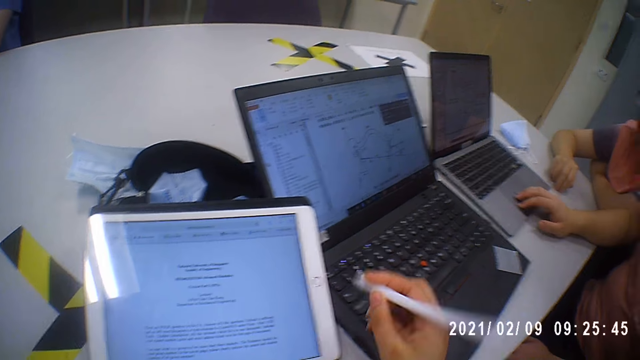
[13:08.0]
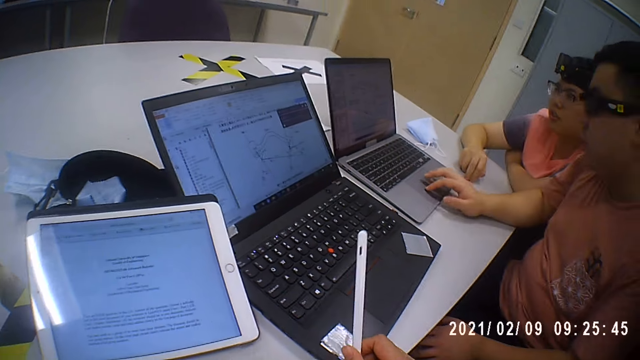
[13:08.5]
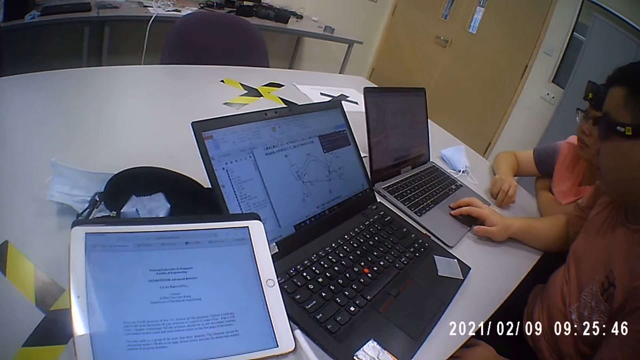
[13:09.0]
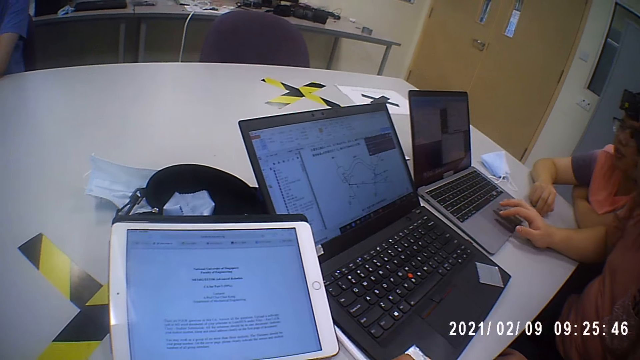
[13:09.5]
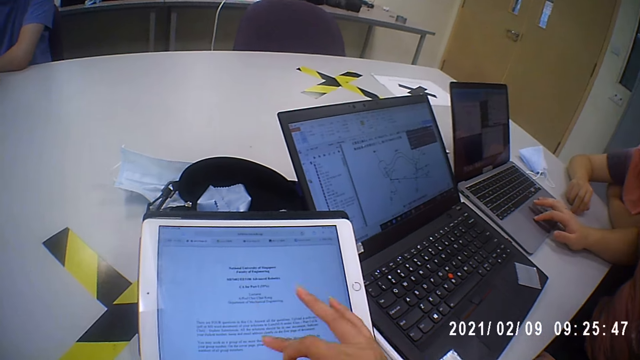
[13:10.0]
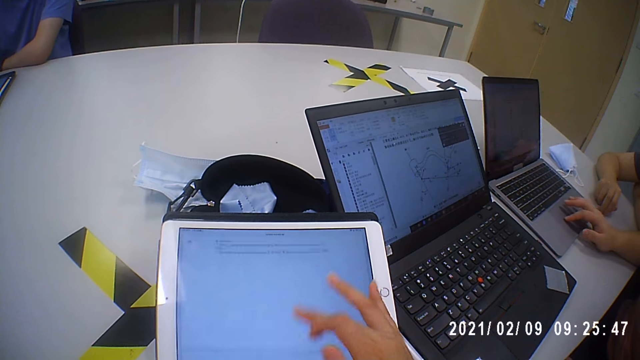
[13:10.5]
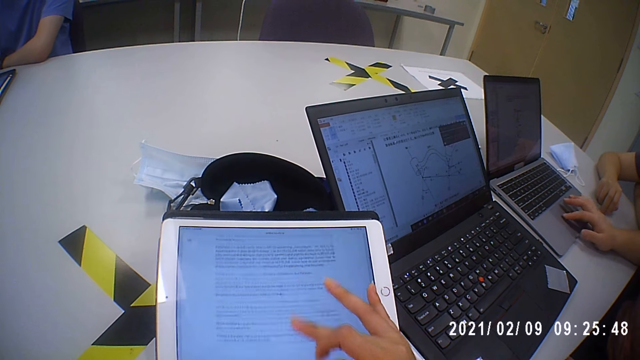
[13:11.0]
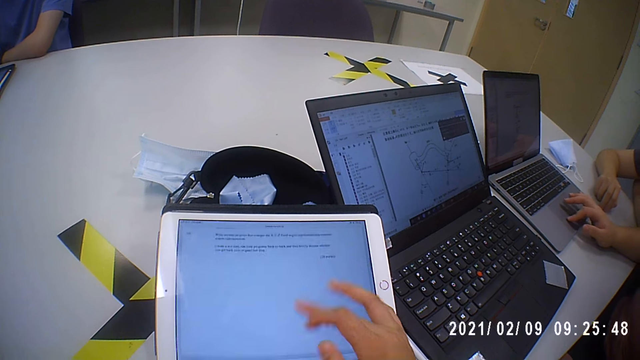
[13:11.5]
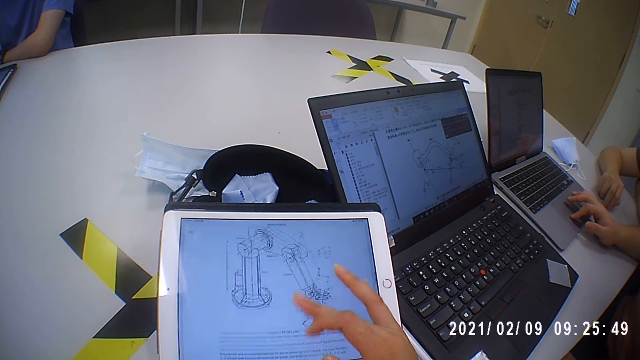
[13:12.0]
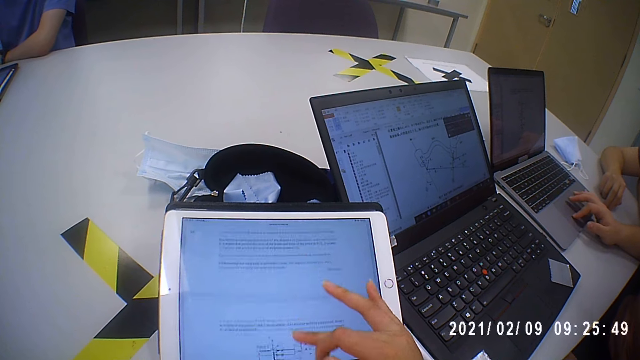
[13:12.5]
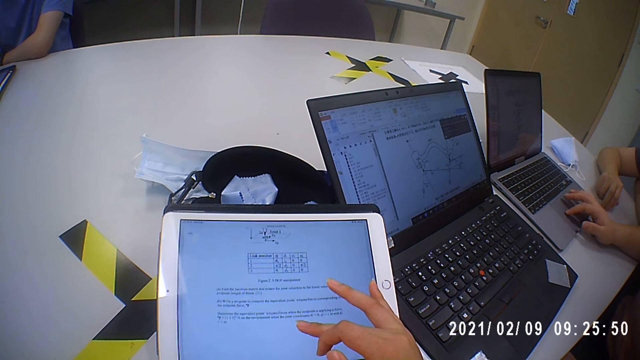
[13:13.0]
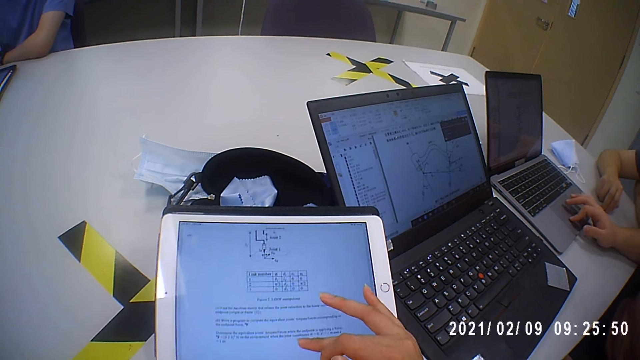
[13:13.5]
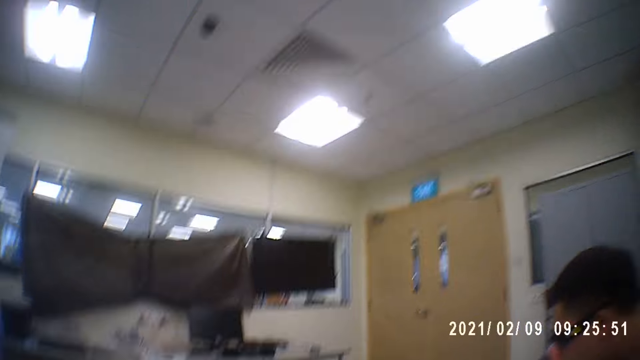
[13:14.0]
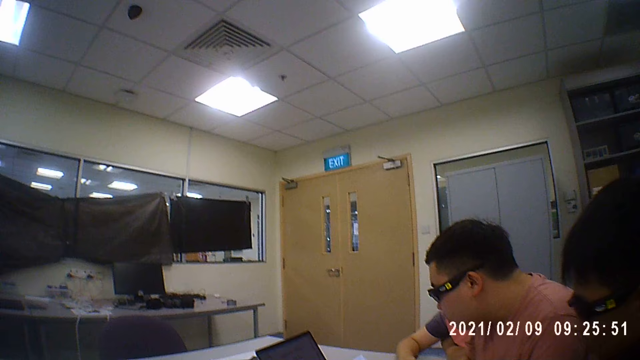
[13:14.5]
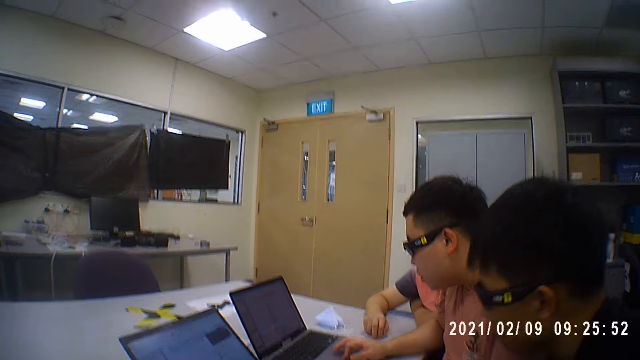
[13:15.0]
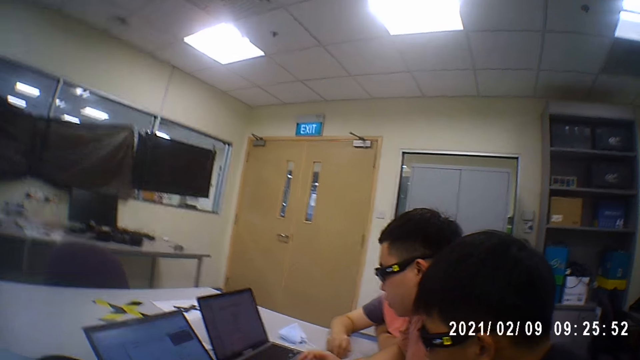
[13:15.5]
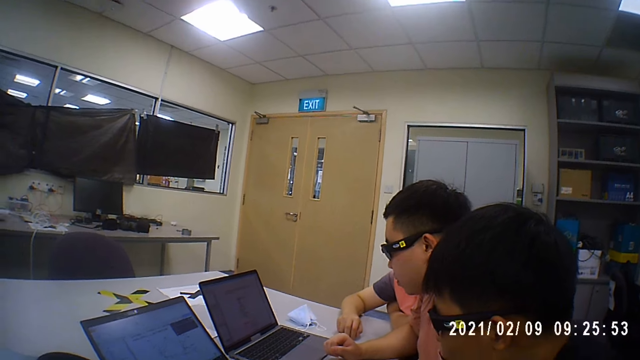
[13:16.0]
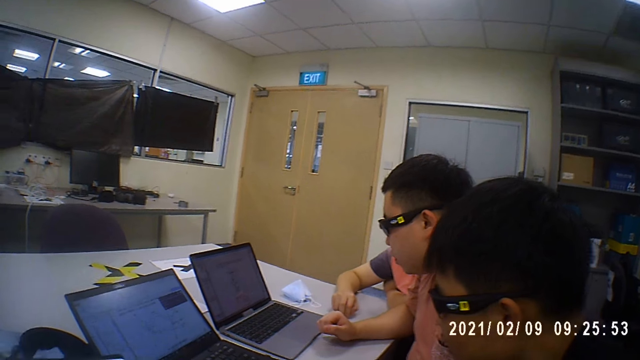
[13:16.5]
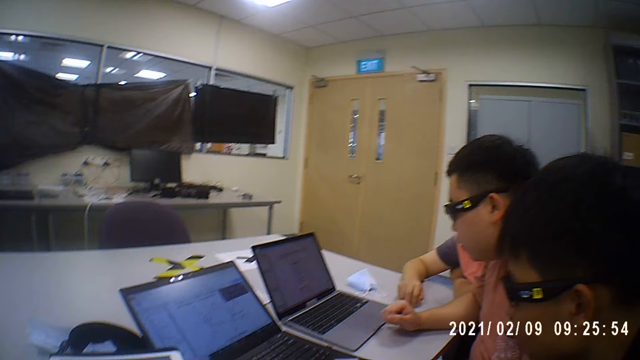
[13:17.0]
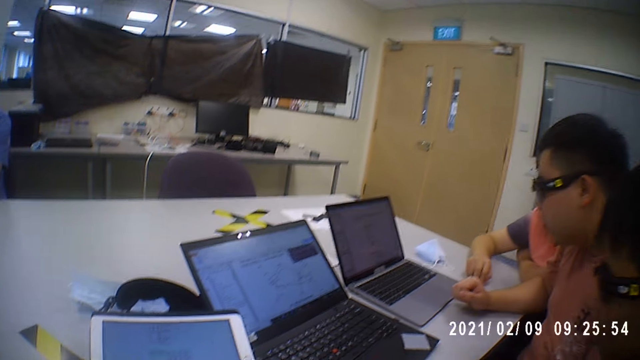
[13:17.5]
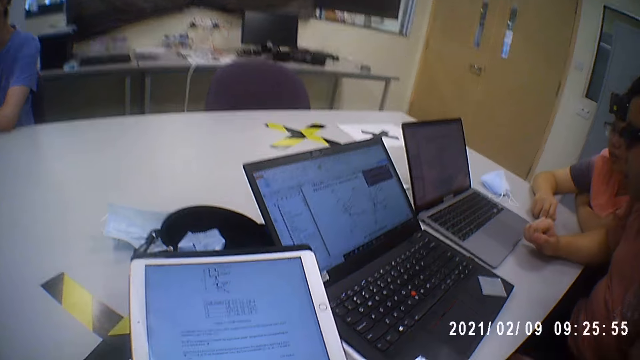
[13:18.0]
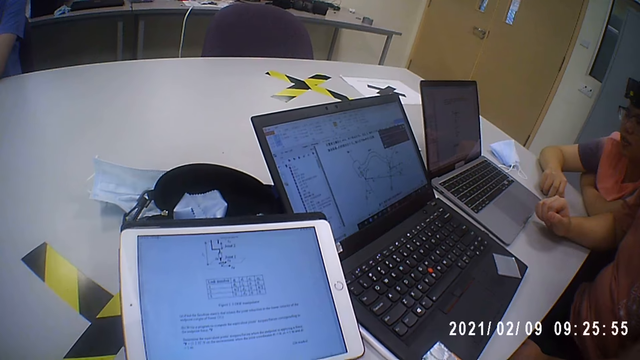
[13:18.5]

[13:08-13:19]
A man scrolls the laptop. The camera wearer drops the light pen on the table with her right hand. She operates the tablet computer on the table with her right hand. She scrolls the tablet. She looks around.

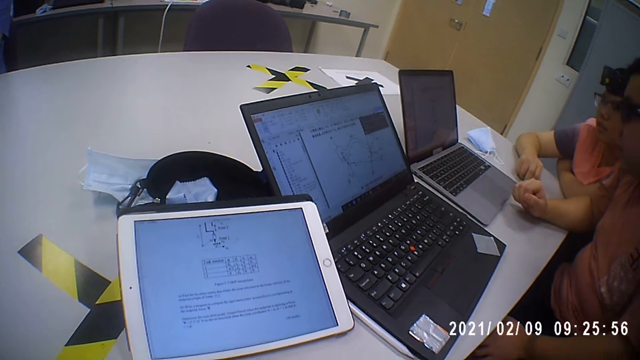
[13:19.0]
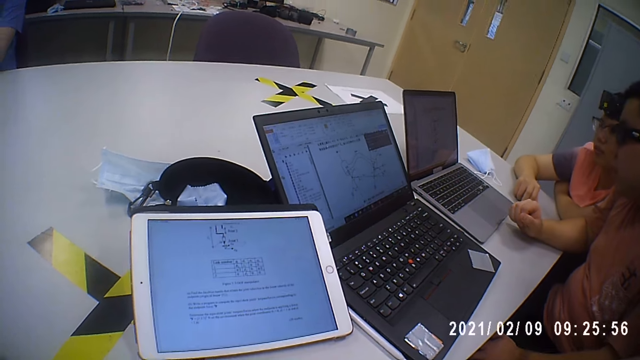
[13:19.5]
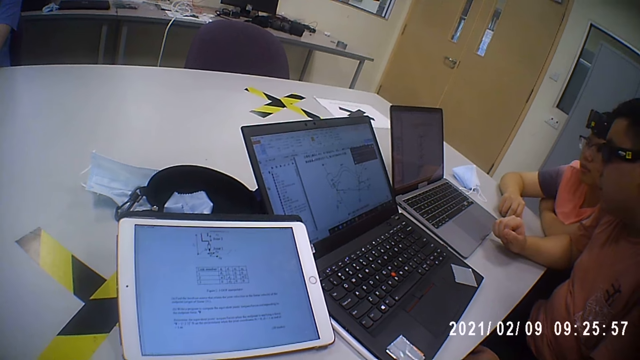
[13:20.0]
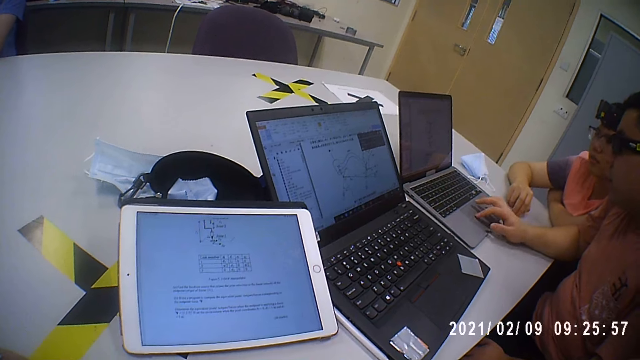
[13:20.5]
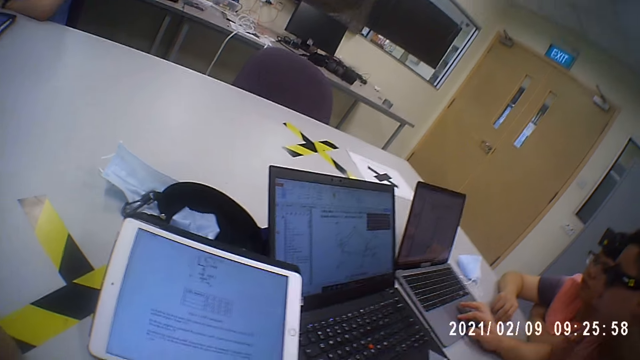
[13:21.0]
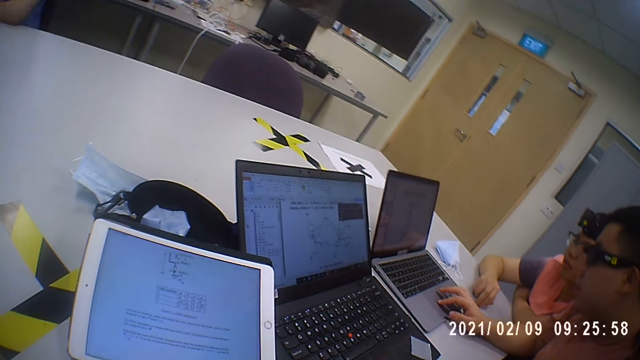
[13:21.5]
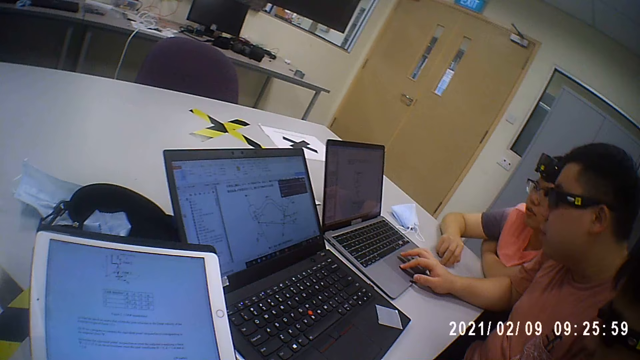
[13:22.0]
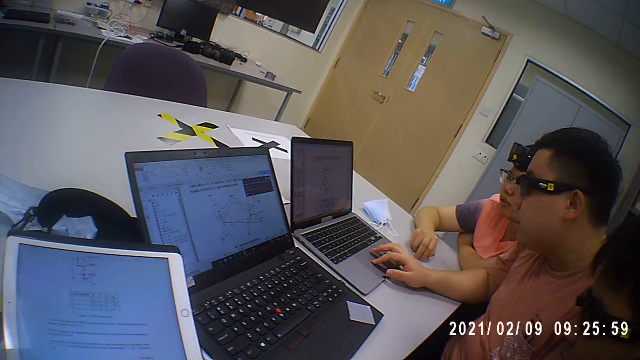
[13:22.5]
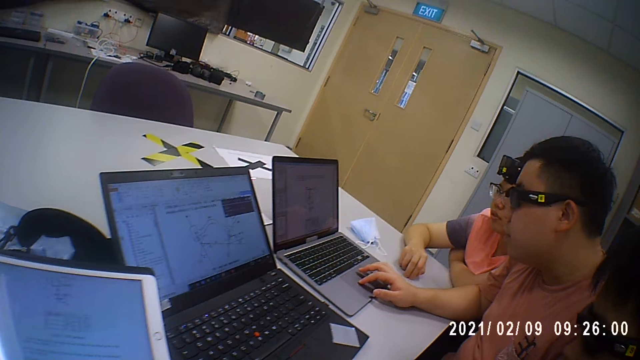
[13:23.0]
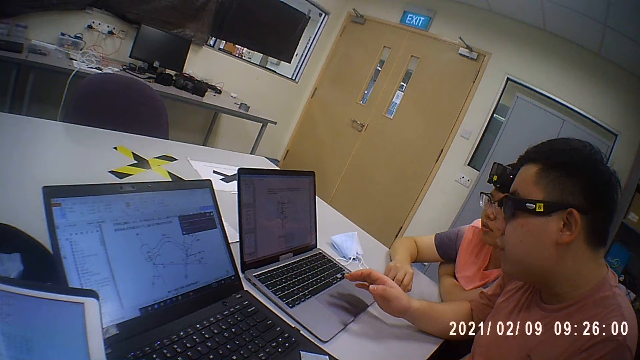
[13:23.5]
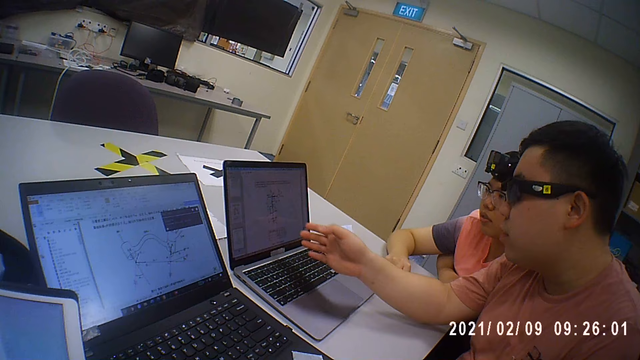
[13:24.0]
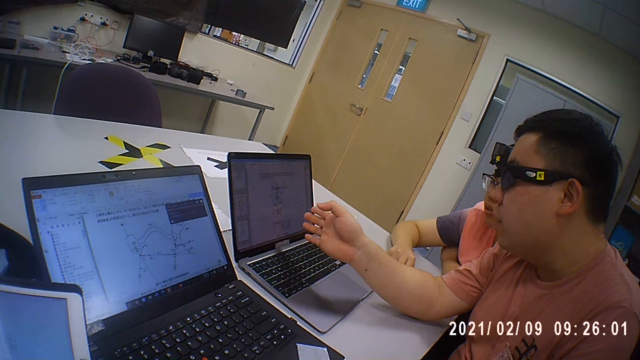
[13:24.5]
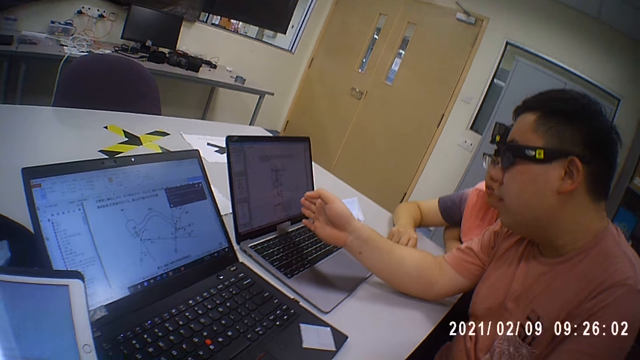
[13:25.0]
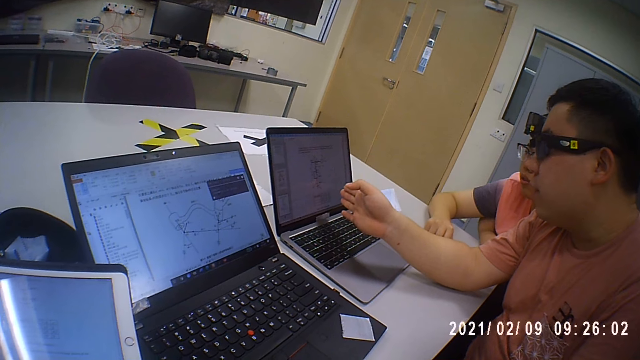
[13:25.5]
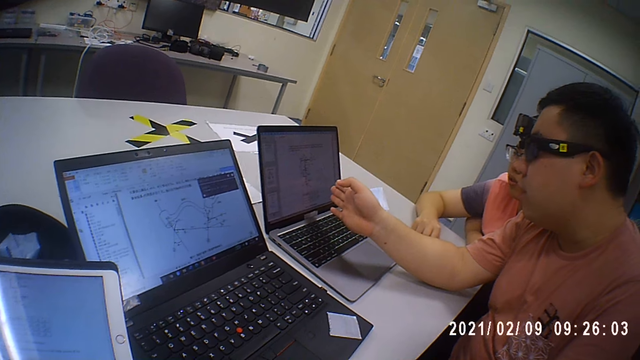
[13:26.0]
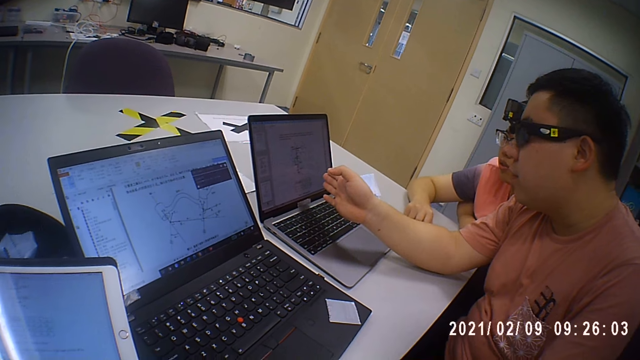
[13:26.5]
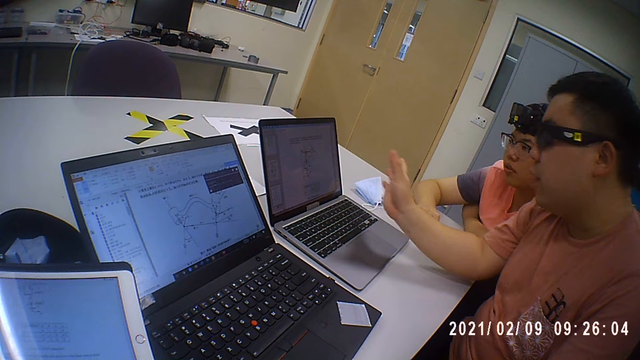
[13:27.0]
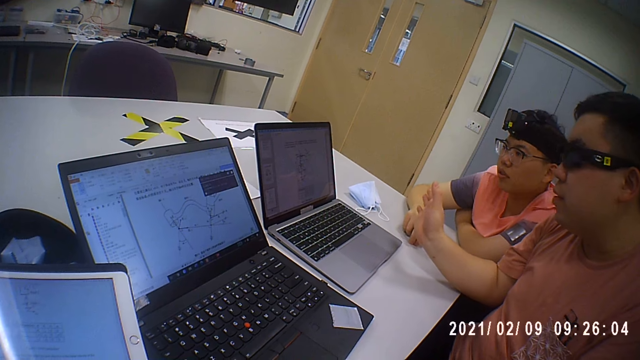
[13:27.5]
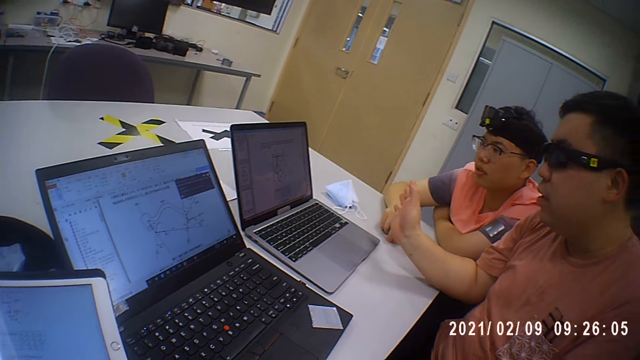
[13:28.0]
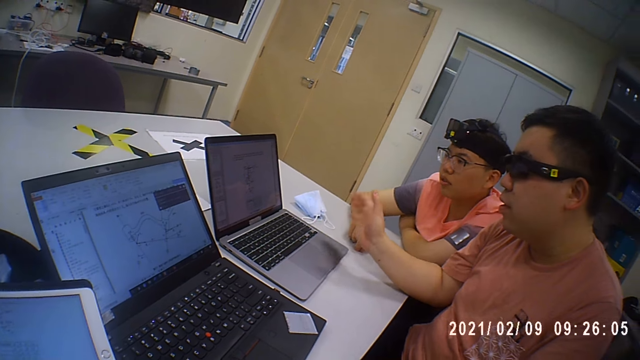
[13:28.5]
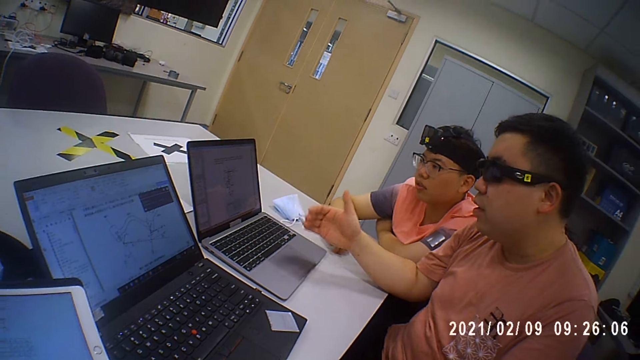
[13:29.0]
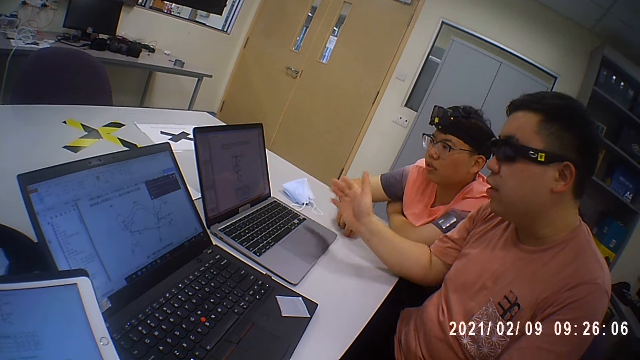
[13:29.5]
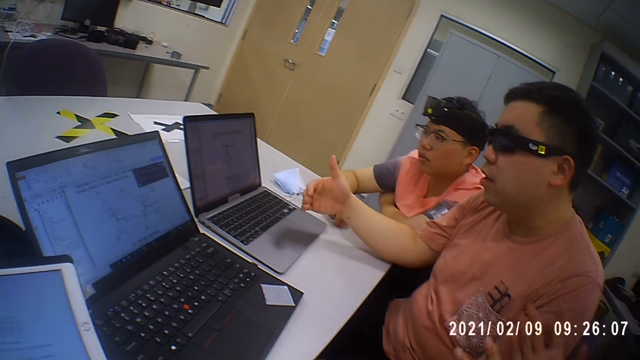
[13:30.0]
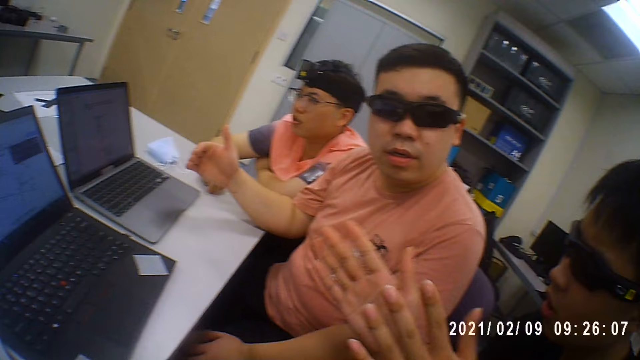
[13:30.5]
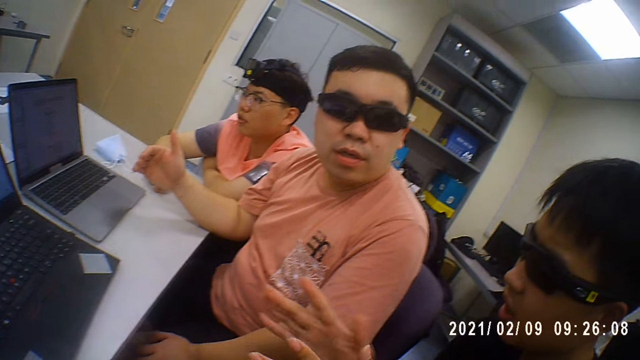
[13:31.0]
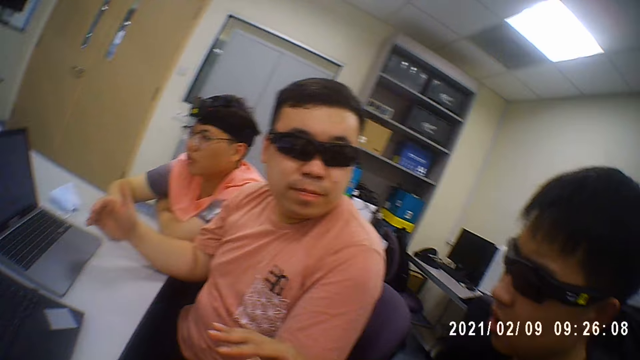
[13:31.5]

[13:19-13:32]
A man touches the trackpad of the laptop on the table with his right hand. A man gestures. He interacts with another man. He gestures.
